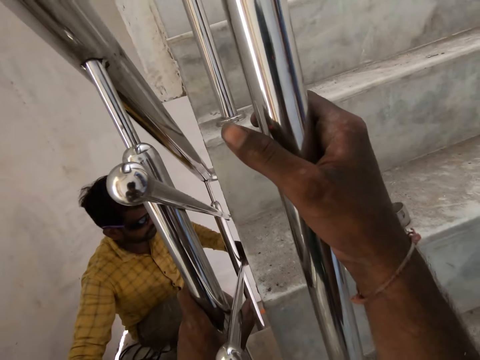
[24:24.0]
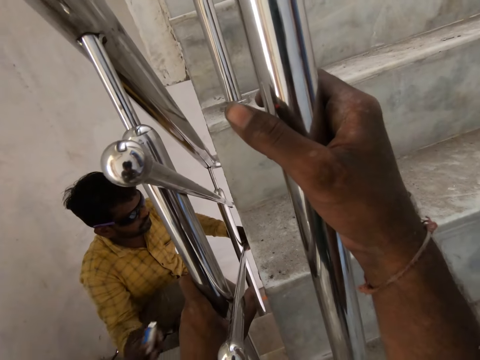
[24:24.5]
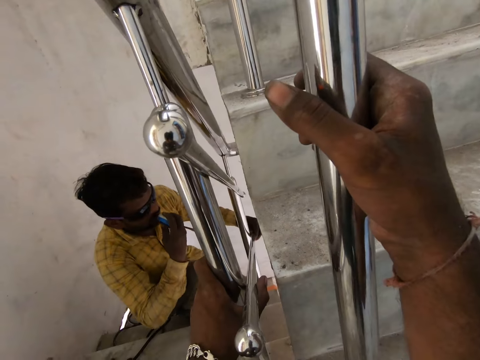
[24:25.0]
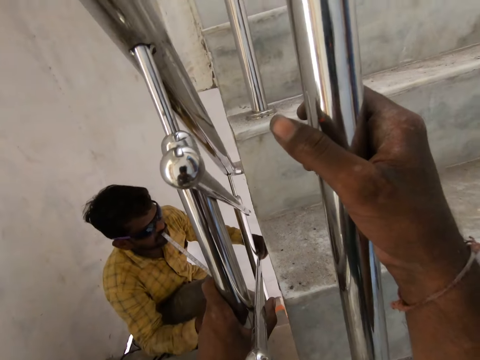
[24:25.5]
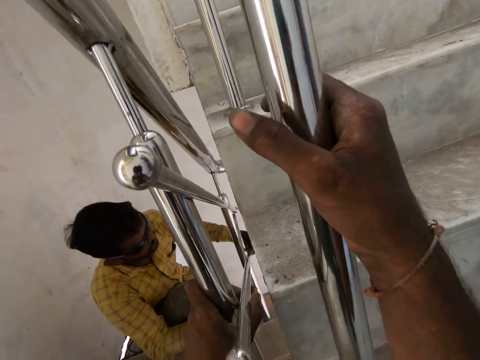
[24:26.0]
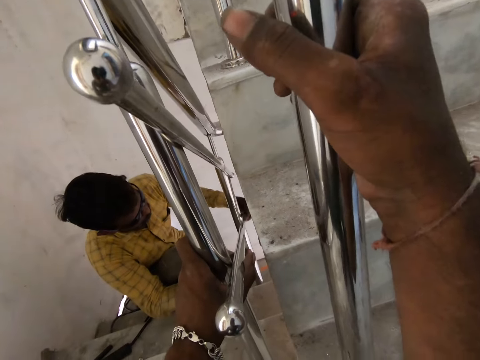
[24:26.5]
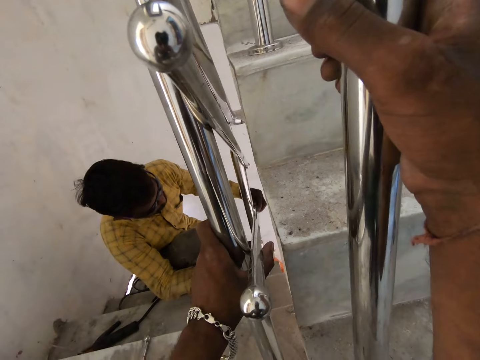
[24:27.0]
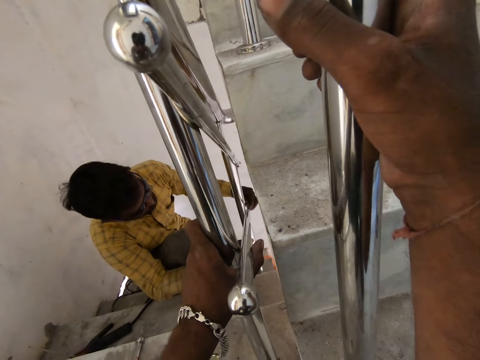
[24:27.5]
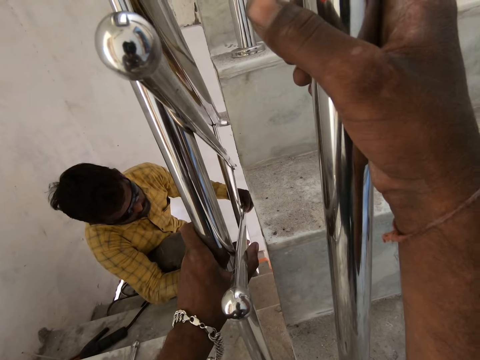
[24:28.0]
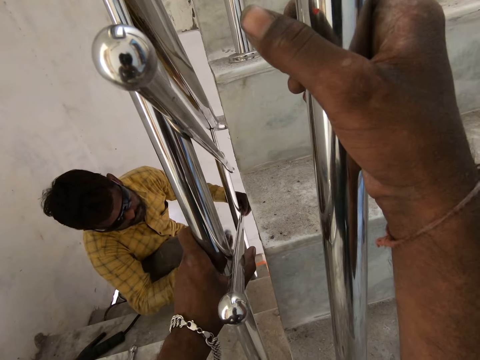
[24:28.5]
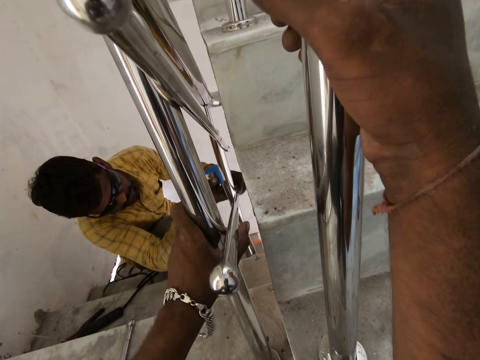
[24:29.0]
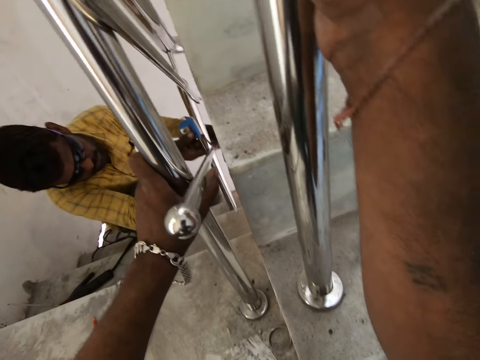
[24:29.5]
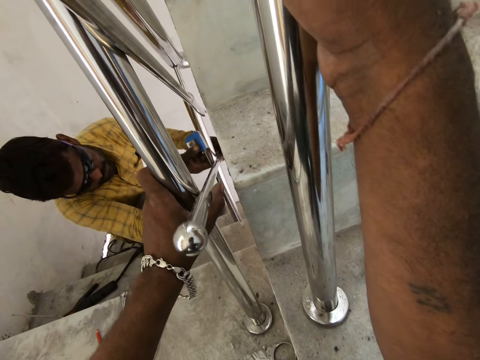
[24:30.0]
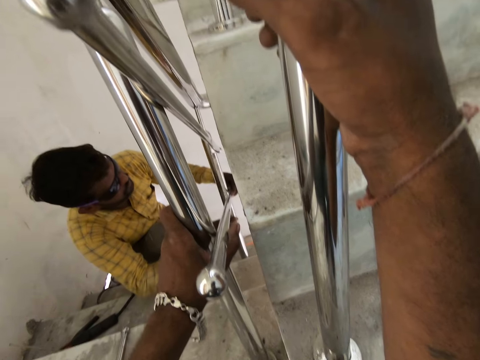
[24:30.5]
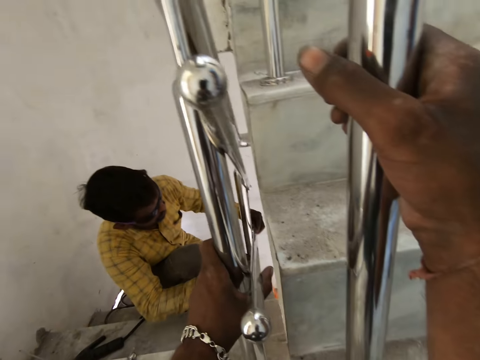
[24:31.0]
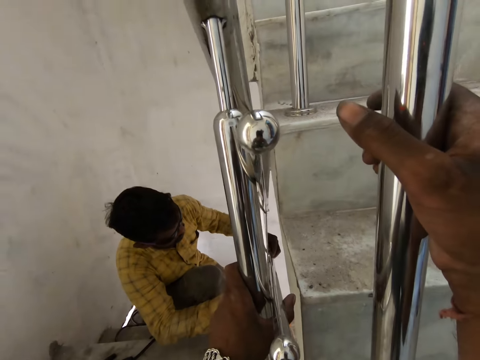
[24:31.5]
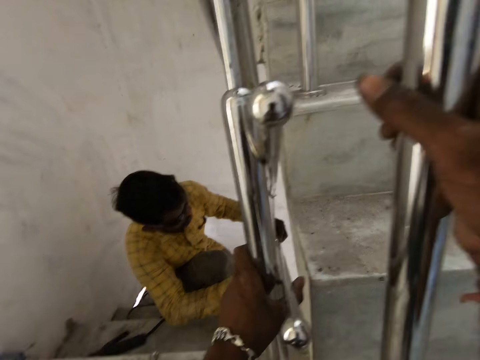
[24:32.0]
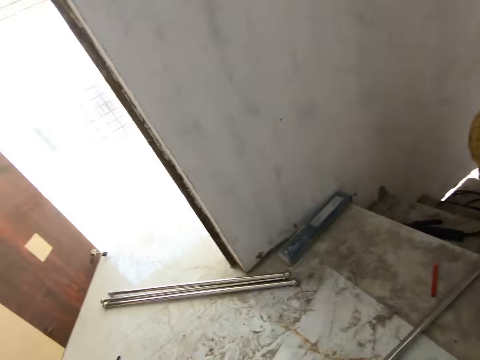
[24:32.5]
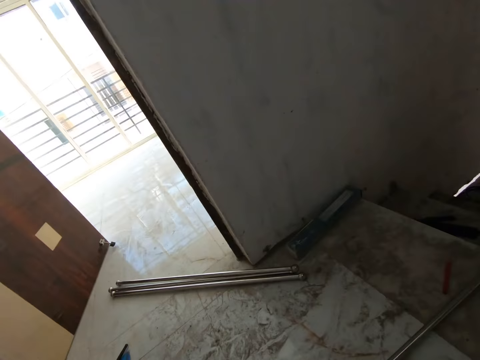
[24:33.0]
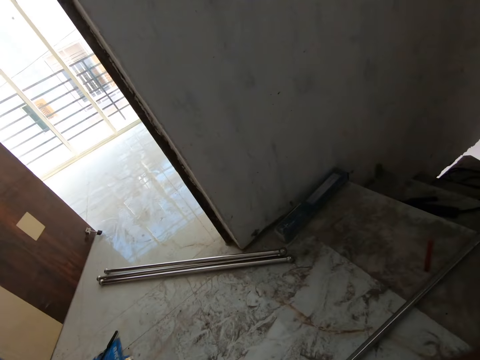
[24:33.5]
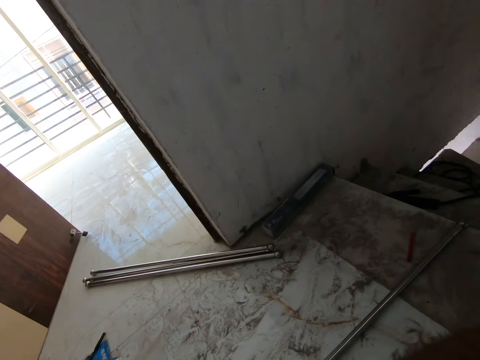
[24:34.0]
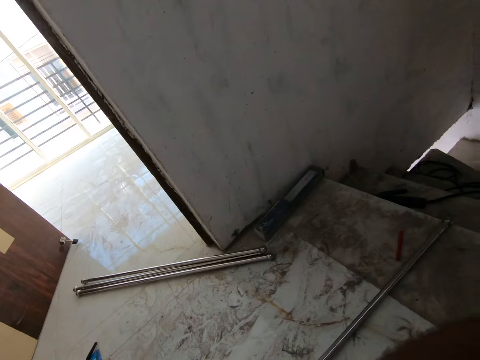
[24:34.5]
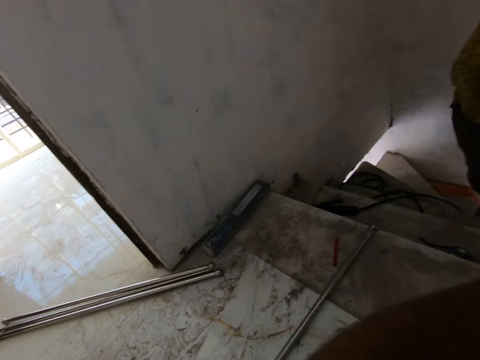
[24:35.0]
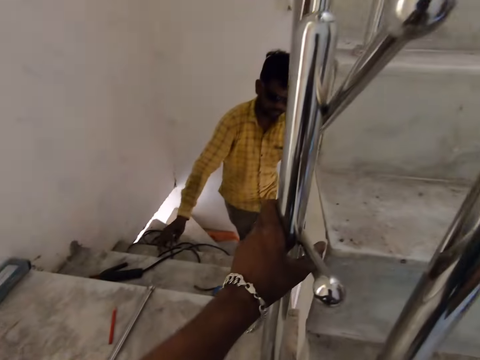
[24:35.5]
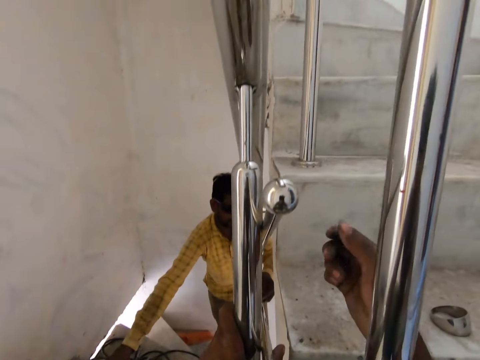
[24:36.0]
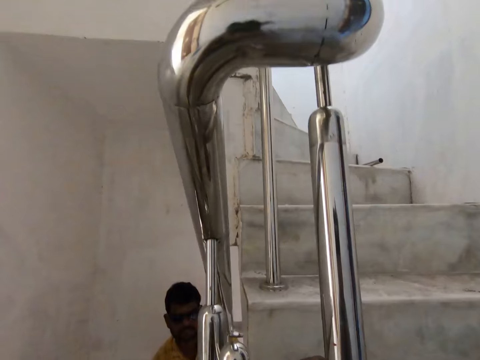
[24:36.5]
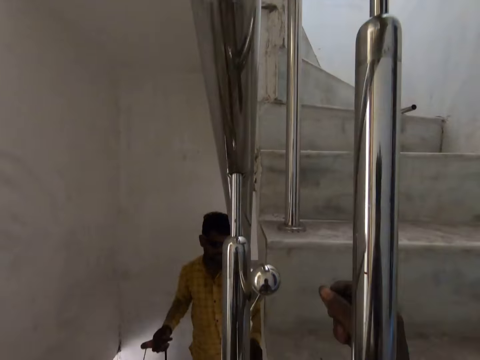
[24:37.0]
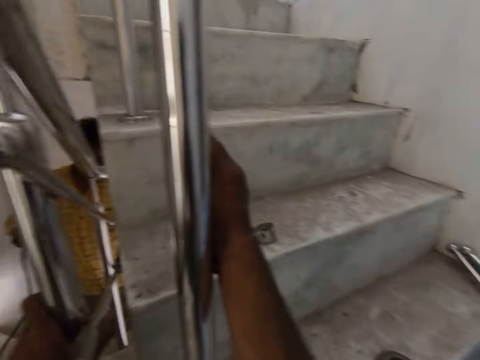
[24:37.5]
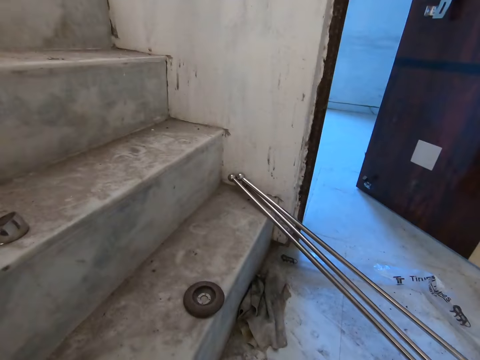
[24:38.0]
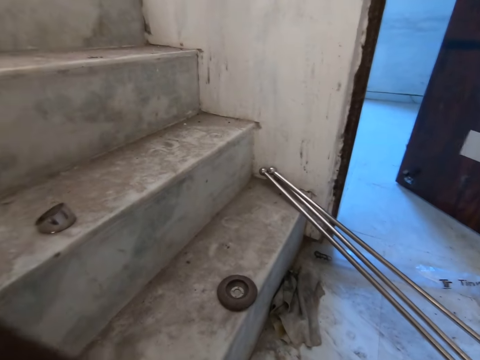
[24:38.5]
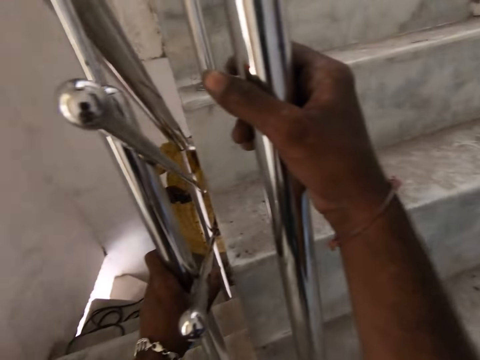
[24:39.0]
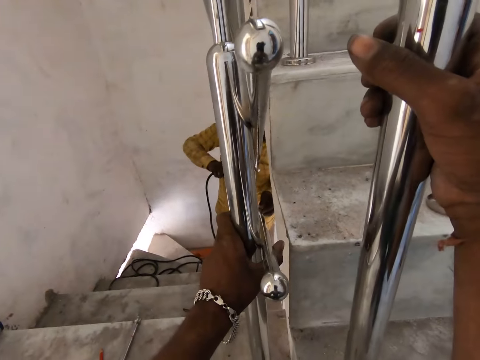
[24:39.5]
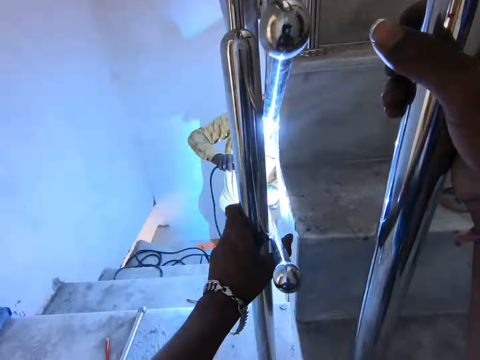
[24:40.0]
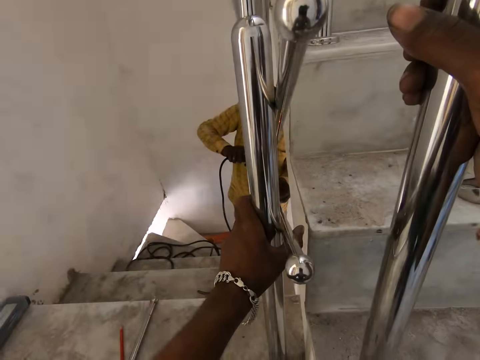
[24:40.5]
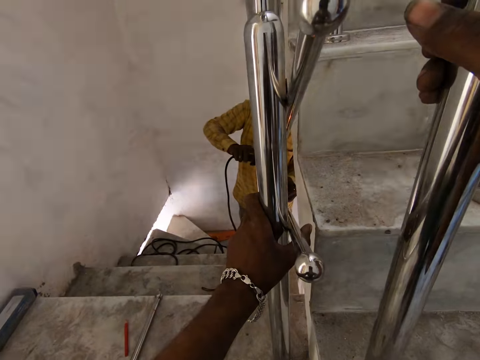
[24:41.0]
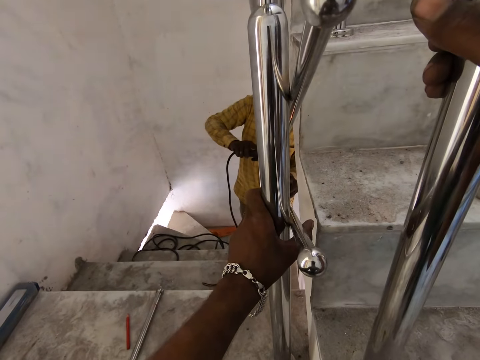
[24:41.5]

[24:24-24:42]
The camera wearer holds the metal bar onto the handle rail. The man puts the blade of the measuring tape in his mouth with his right hand. The man pulls the blade of the measuring tape with his mouth. The man measures the space between the steel tubes with the measuring tape in his right hand. The camera wearer holds the metal bar onto the handle rail. They look aside. The man picks the electrode holder from the staircase with his left hand. The camera wearer holds the metal bar onto the handle rail. They look around. The man welds the steel tube to the newel post with the electrode holder in his right hand. The camera wearer holds the metal bar onto the handle rail.

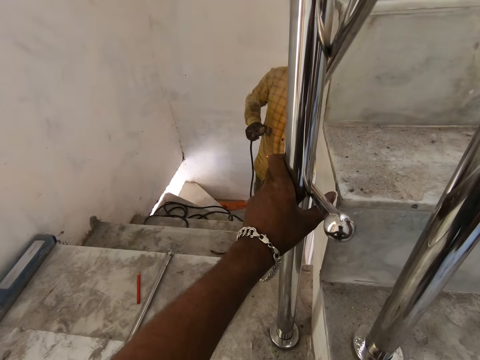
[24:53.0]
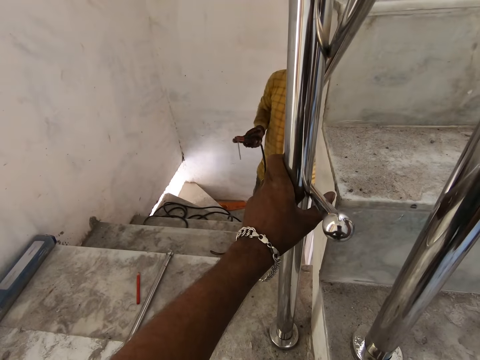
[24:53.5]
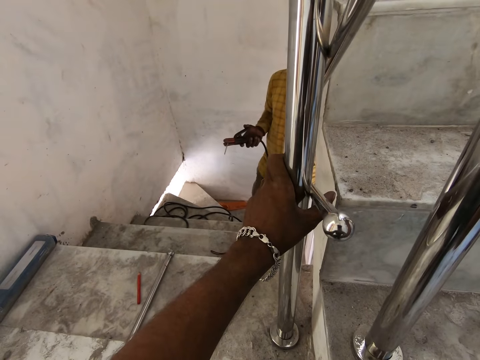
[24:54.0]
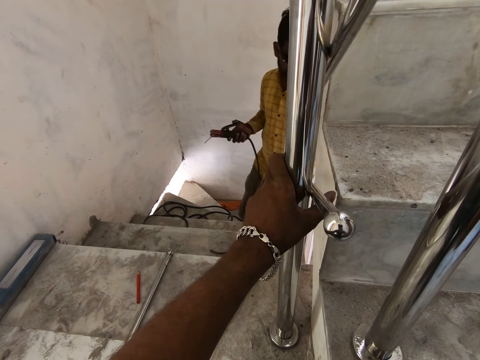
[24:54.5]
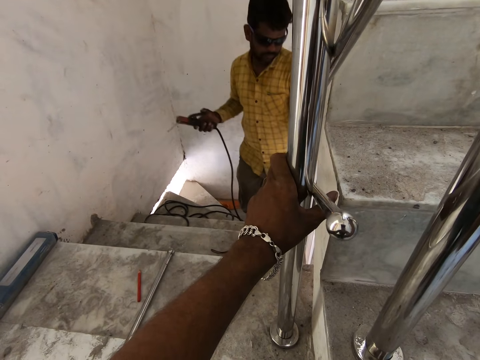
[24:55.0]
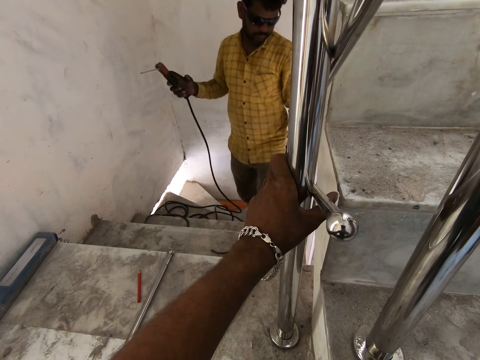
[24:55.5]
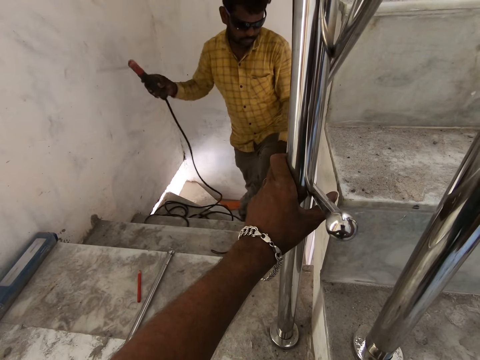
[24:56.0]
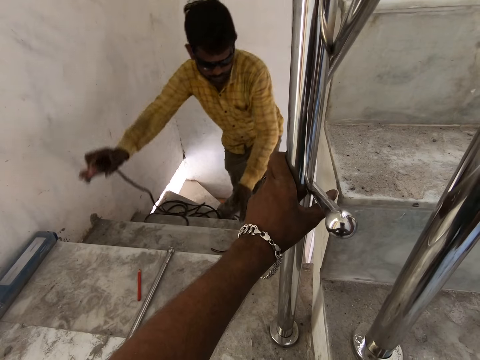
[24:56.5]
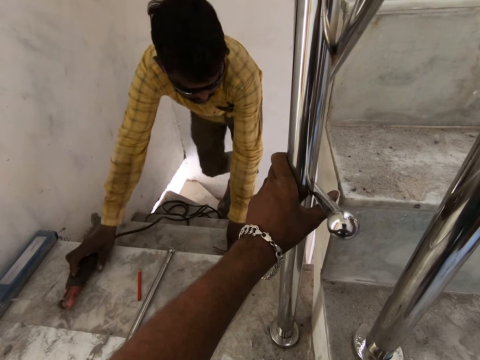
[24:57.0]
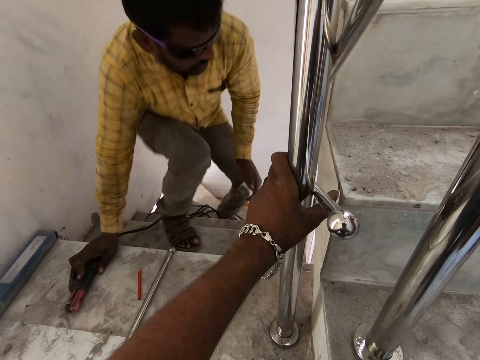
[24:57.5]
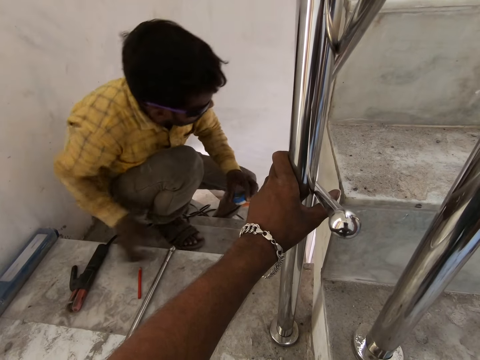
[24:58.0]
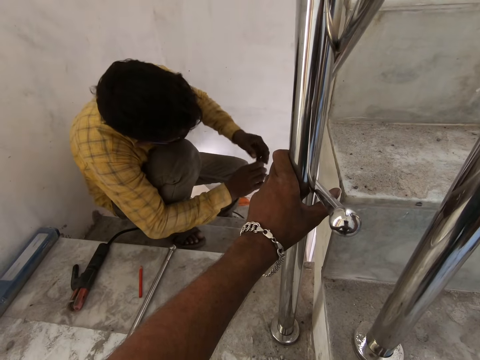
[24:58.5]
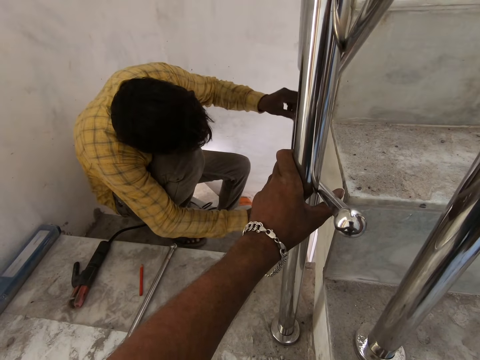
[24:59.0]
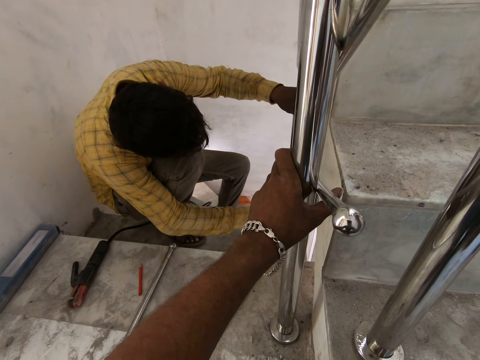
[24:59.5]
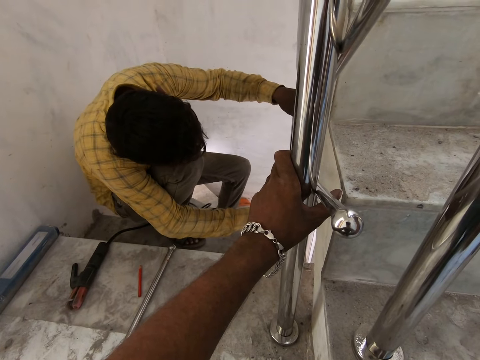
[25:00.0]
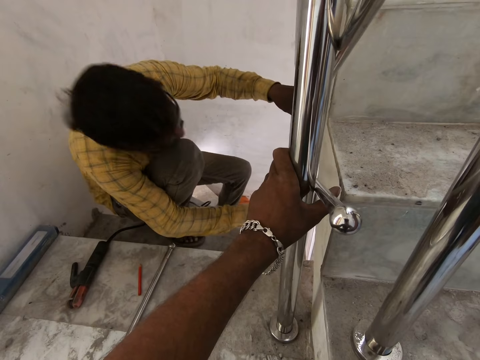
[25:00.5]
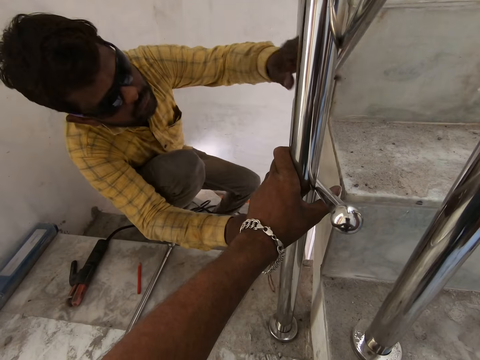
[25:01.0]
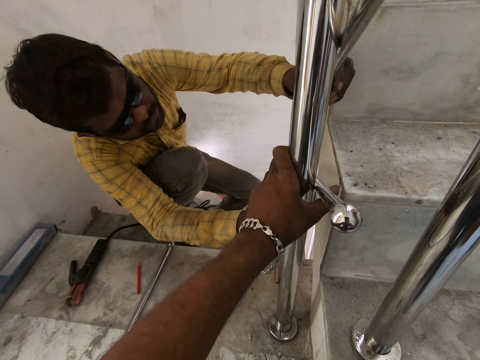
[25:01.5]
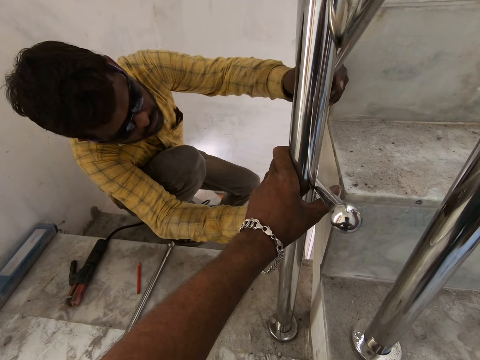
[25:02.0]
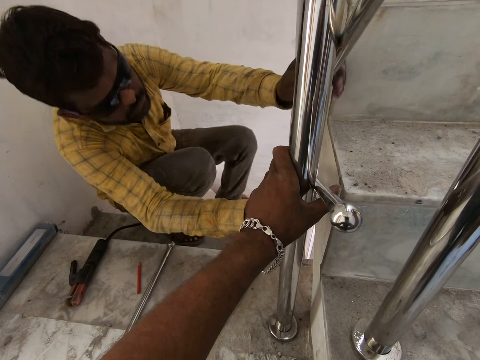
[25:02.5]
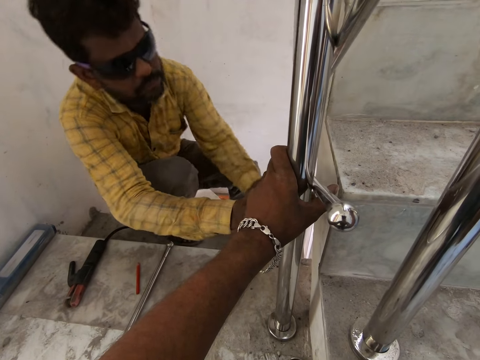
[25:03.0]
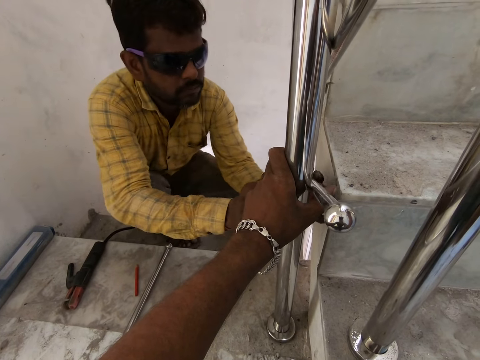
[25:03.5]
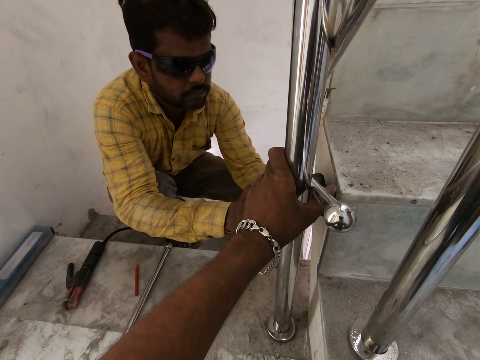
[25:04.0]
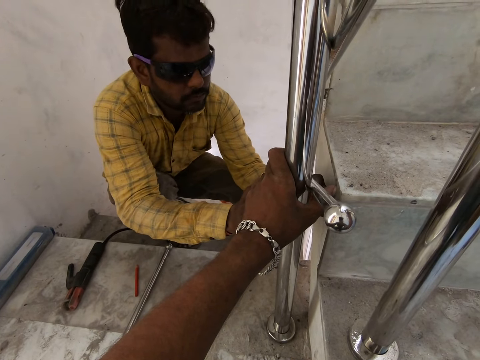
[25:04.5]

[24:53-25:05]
A man holds a welding electrode handle. The camera wearer holds a metal bar onto the handle rail. The man climbs up the staircase and places the electrode holder on the staircase landing with his right hand. The camera wearer holds the metal bar onto the handle rail. The man grabs a tape measure and pulls out the measuring tape with his left hand. The camera wearer holds the metal bar onto the handle rail. The man measures the space between the steel tubes with the measuring tape in his hands.
